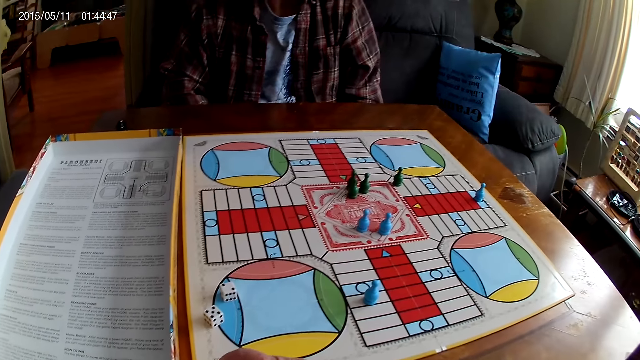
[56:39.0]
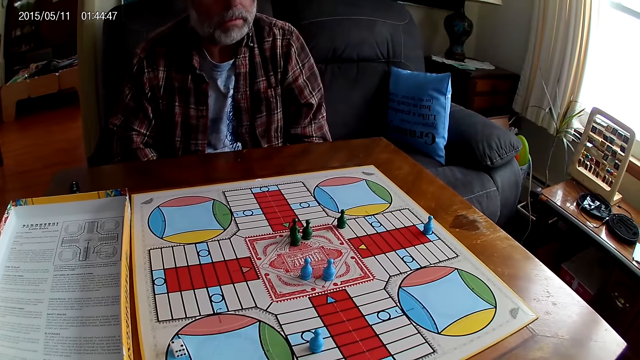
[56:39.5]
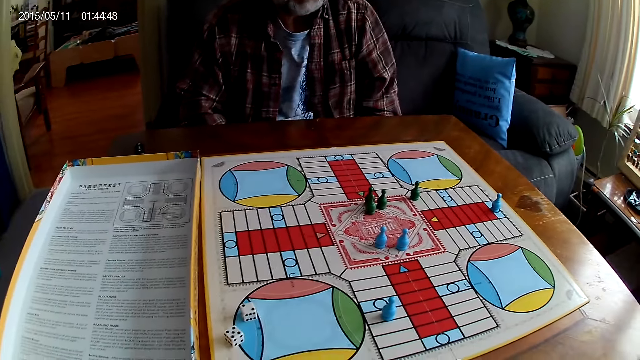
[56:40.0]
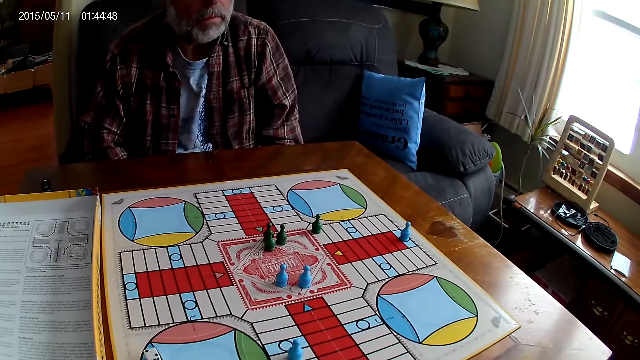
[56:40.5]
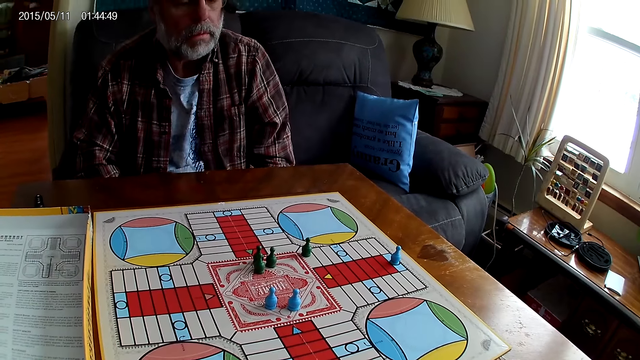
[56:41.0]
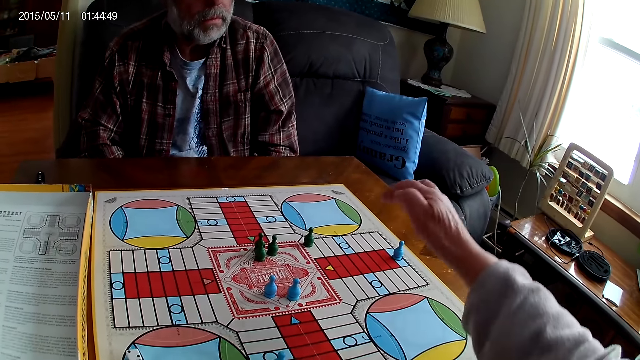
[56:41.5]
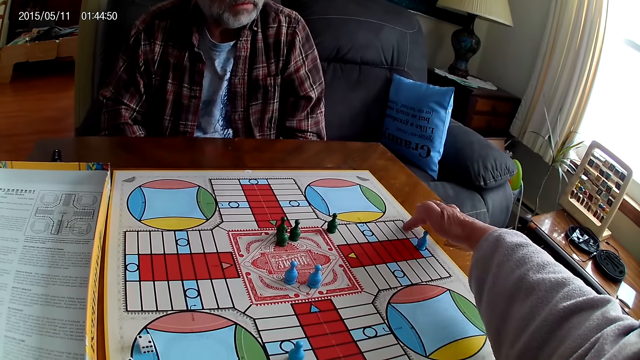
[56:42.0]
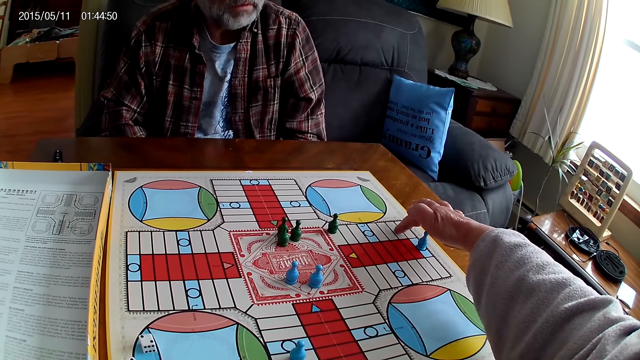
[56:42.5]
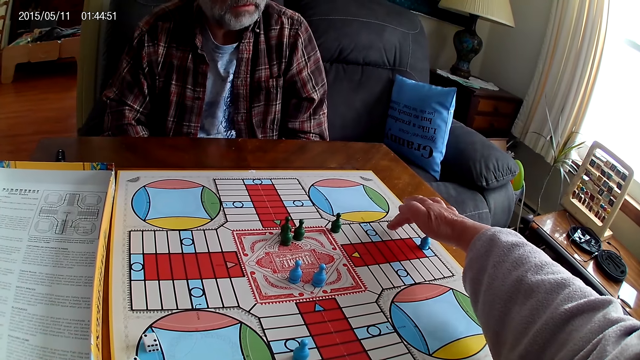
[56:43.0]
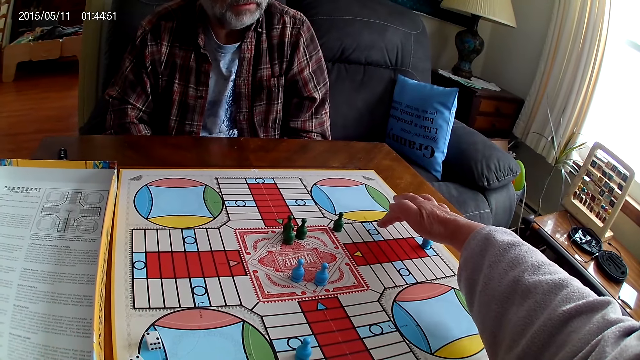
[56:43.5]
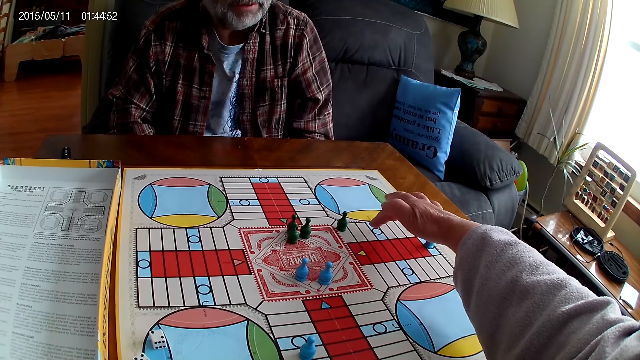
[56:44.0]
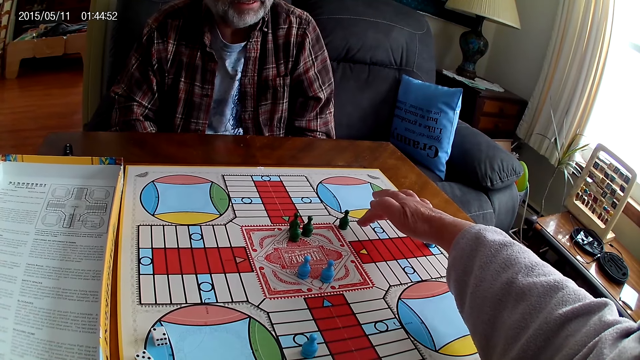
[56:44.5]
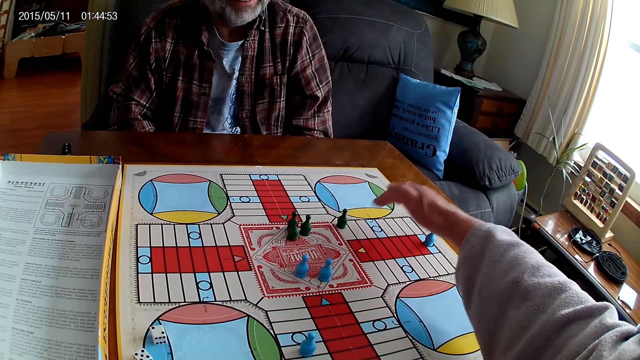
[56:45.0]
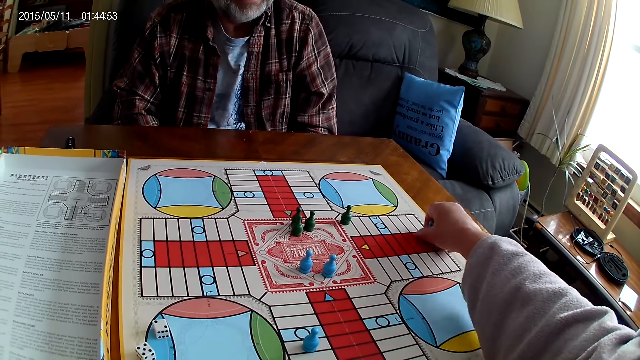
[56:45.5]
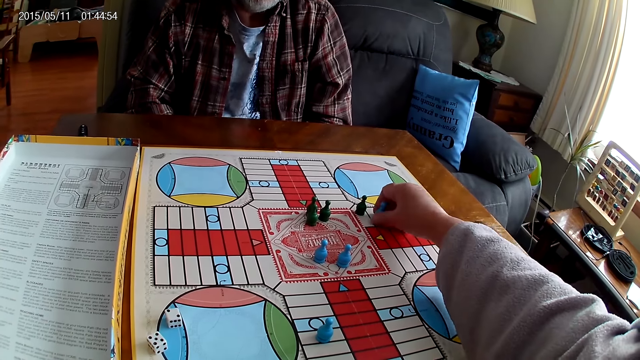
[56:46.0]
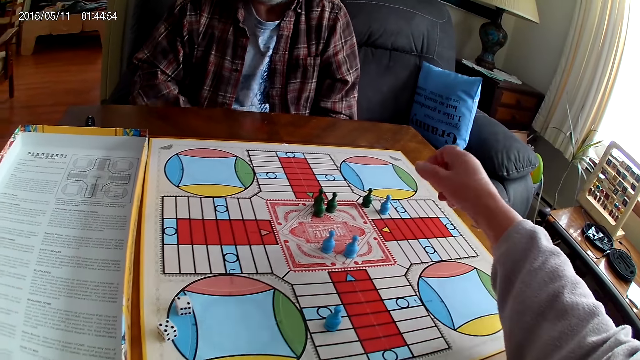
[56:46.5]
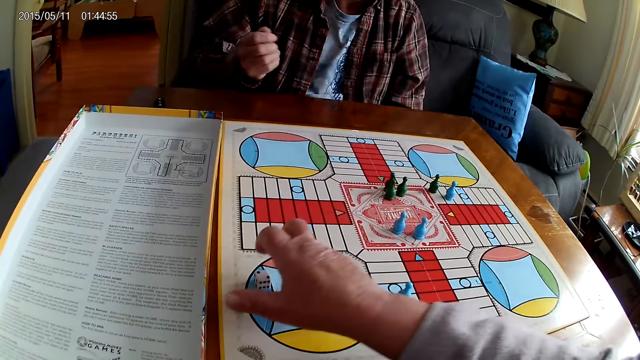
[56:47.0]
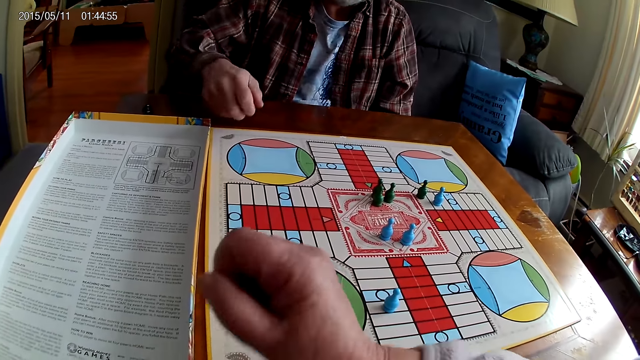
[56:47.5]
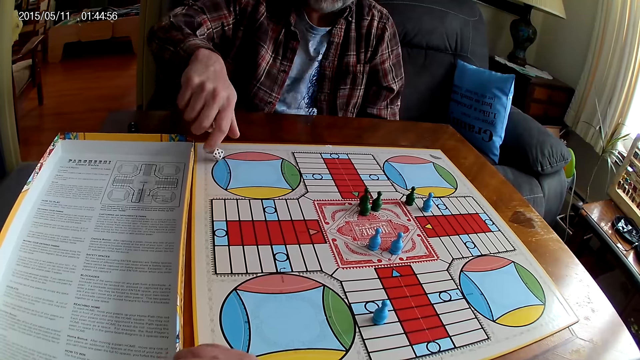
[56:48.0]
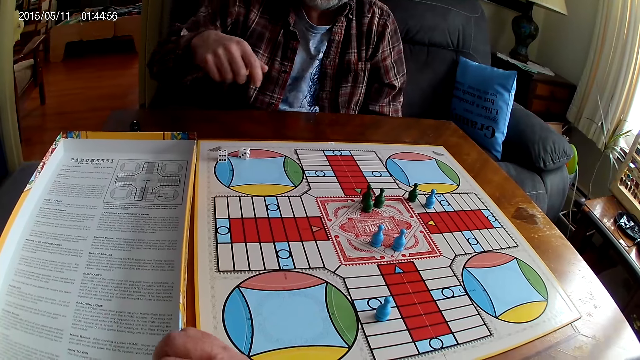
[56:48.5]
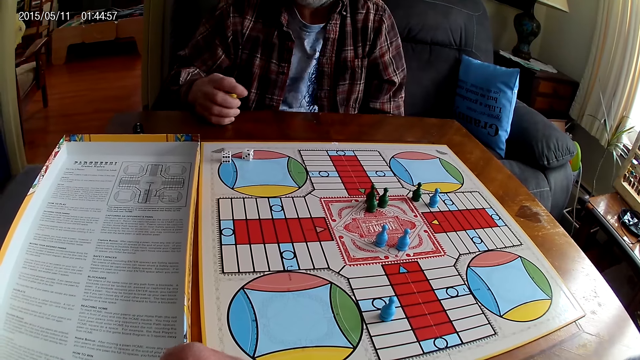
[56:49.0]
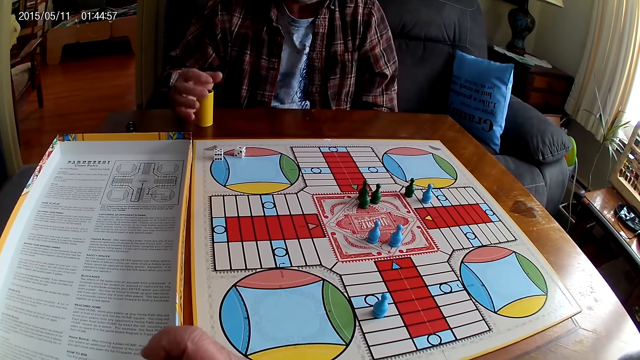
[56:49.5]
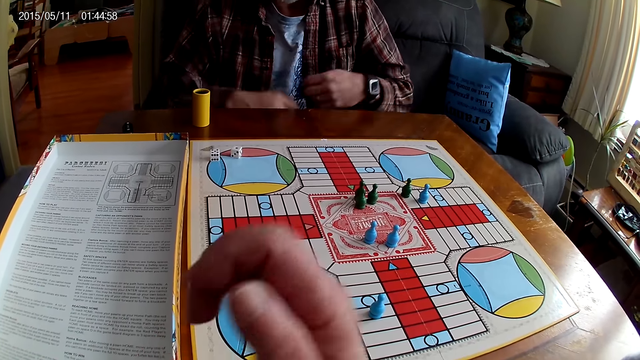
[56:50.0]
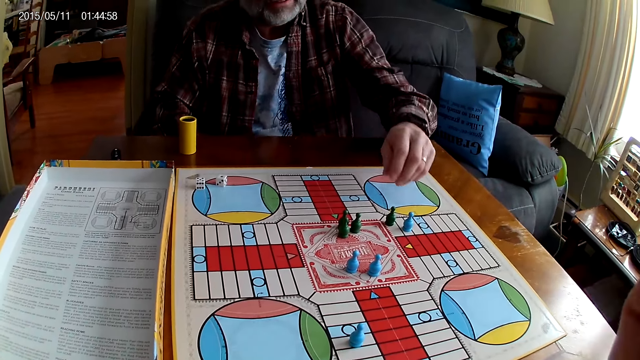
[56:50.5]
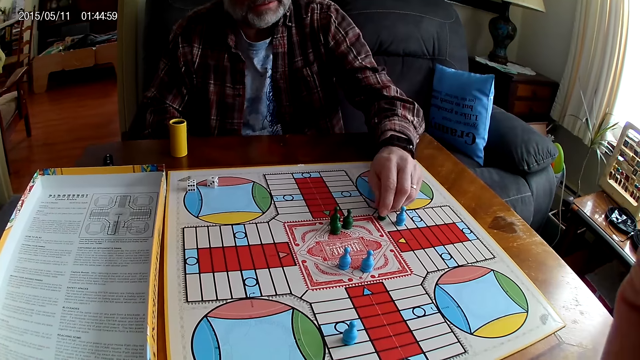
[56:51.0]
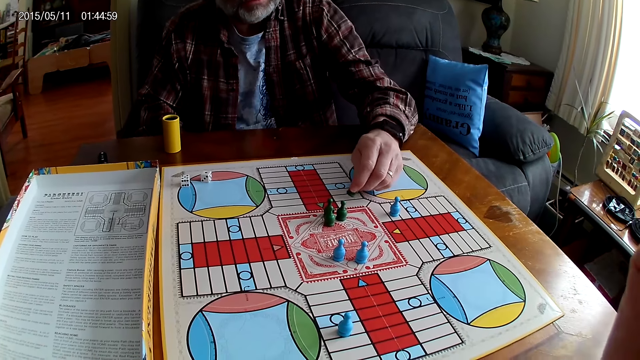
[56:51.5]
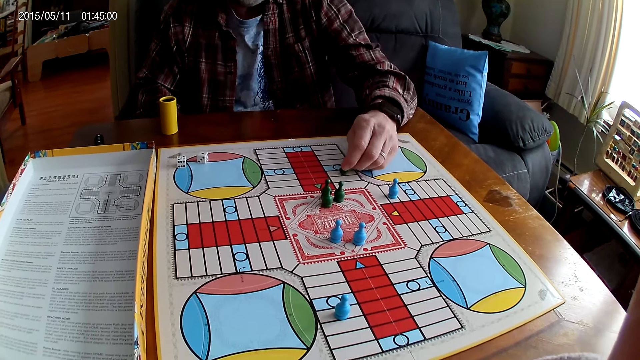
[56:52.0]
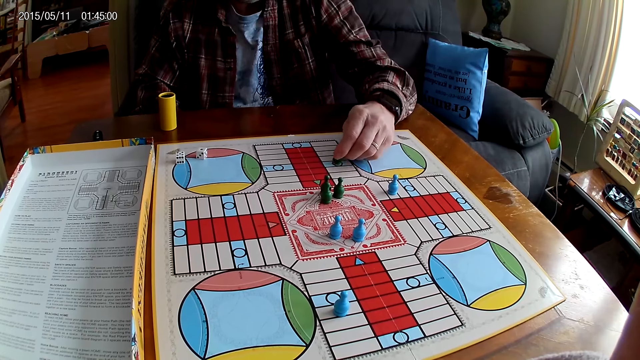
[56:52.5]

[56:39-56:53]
The camera wearer places the dice shaker or container on the board, stares at the board, and stretches the right hand. They count steps on the Ludo board with the right hand, move the chess on the board, pick a Ludo pawn, and place the Ludo pawn on the board. A man shakes the dice in the container. The camera wearer takes the dice from the Ludo board with the right hand and puts the dice in the container. The man drops the dice from the container on the Ludo board and drops the container on the table. The camera wearer stares at the board, raises the hand, and stares at the board. The man counts steps on the Ludo board with the chess, picks a Ludo pawn, and moves the Ludo pawn.

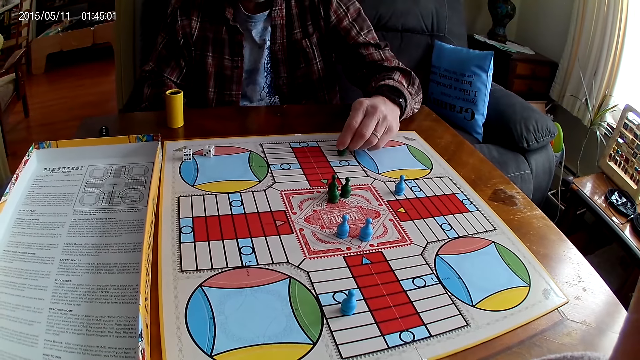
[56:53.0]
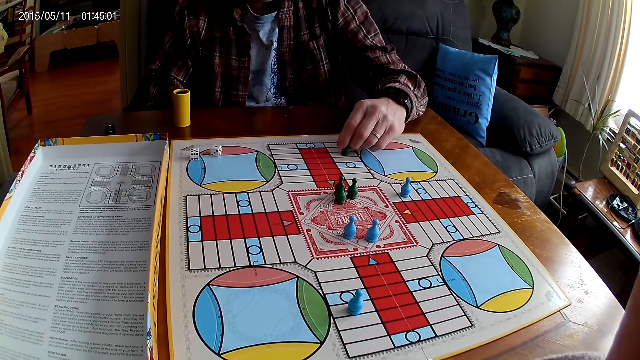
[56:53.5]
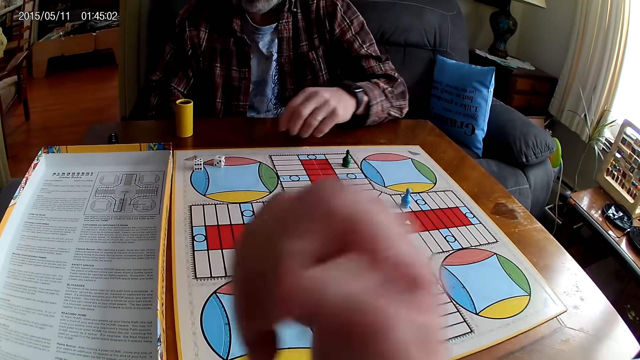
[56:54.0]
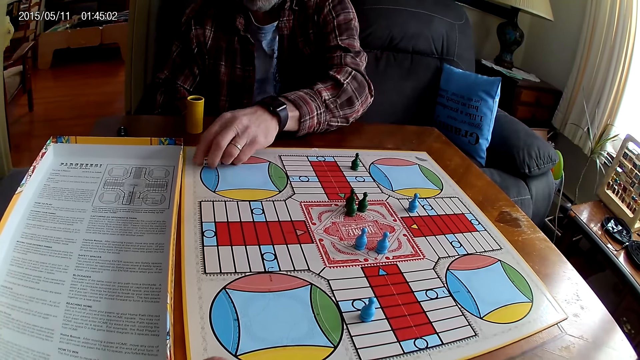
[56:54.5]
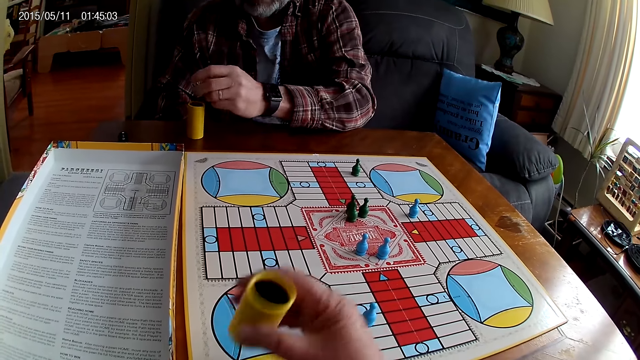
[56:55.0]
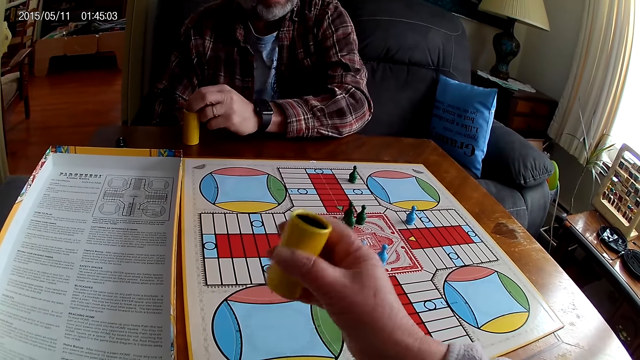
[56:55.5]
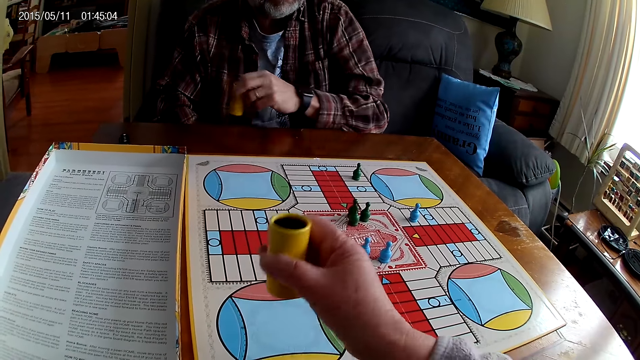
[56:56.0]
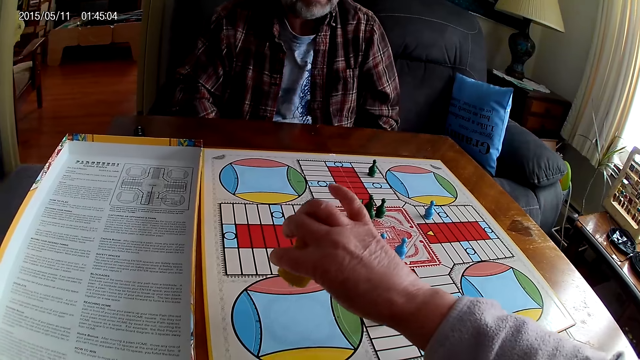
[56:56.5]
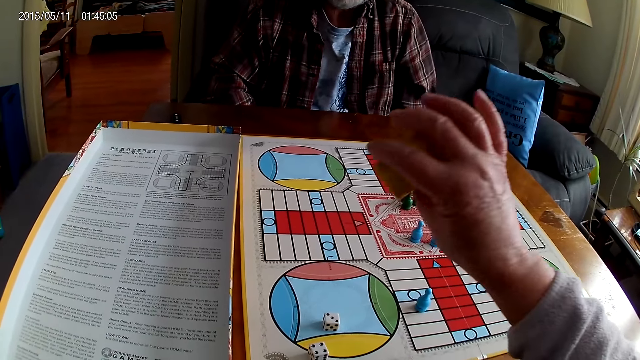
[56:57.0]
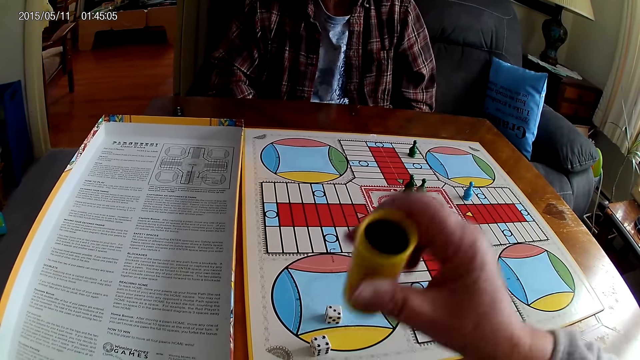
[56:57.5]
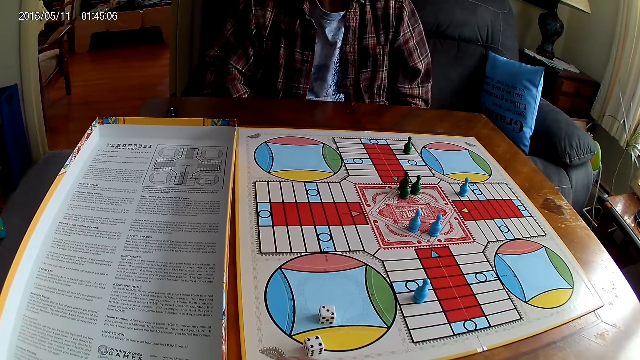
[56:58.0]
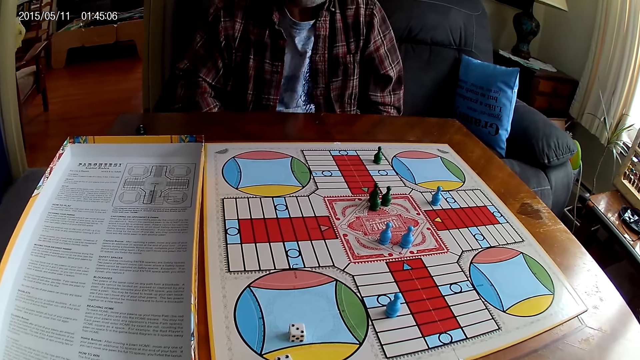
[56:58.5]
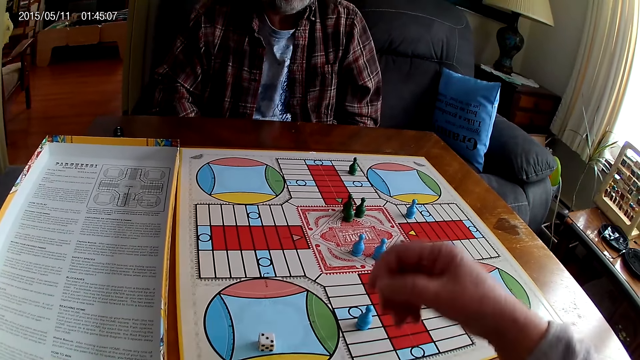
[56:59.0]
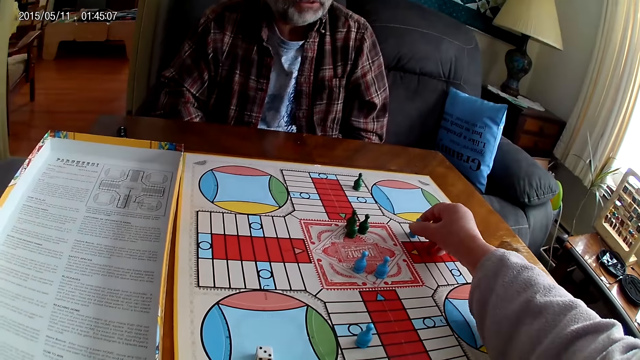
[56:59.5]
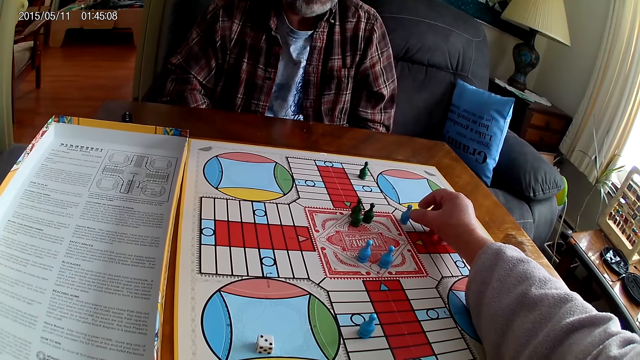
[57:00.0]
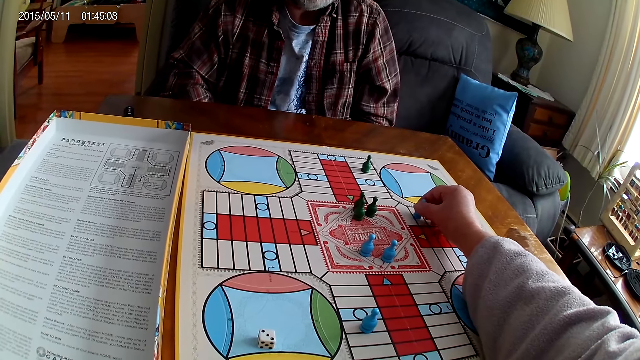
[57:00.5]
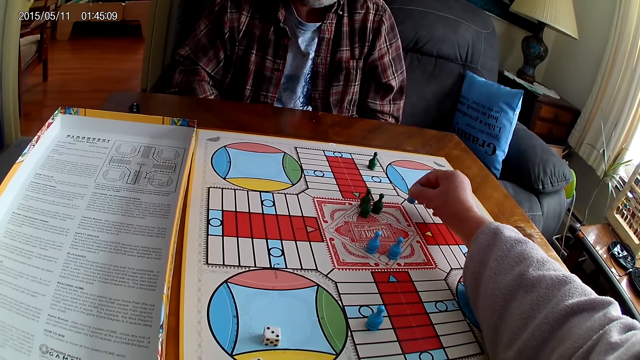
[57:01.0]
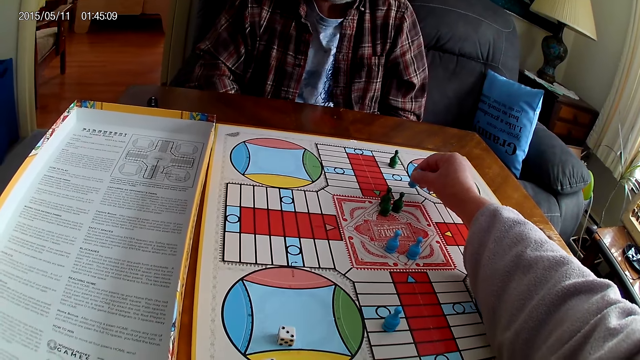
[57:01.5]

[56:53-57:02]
A man places a Ludo pawn on the board. The camera wearer takes the container or dice shaker from the table. The man takes the dice from the Ludo board with the right hand. The camera wearer shakes the dice in the container. The man puts the dice in the container. The camera wearer shakes the dice in the container. The man picks up the dice shaker. The camera wearer drops the dice from the container on the Ludo board. The man stares at the board. The camera wearer drops the container on the table. They stare at the board, pick up the Ludo pawn, move the Ludo pawn and count steps on the Ludo board with the chess.
